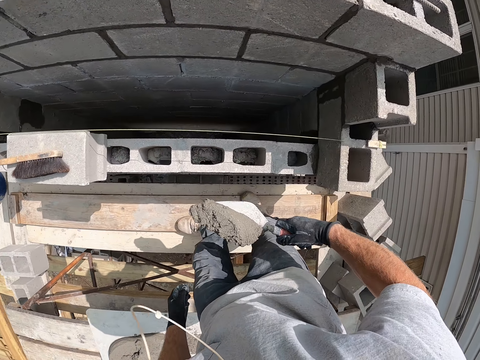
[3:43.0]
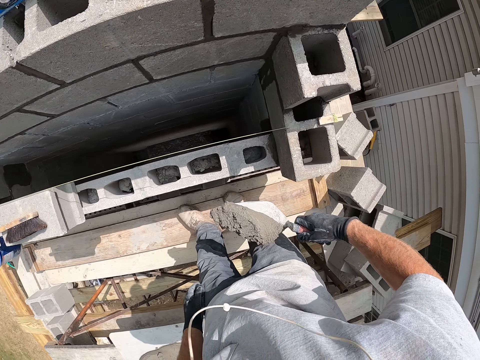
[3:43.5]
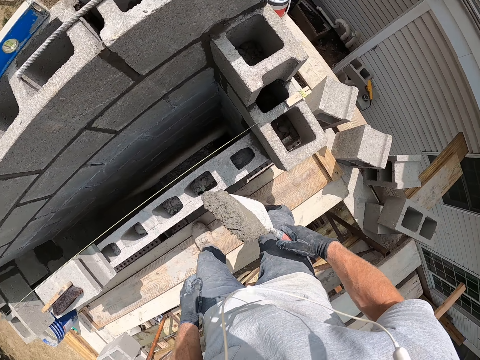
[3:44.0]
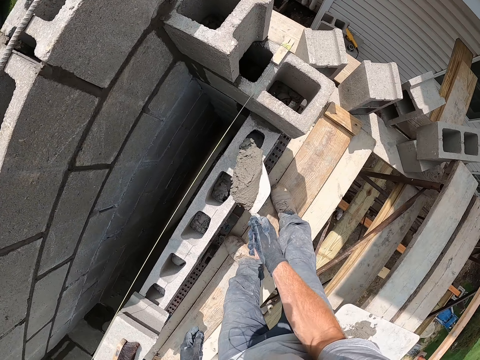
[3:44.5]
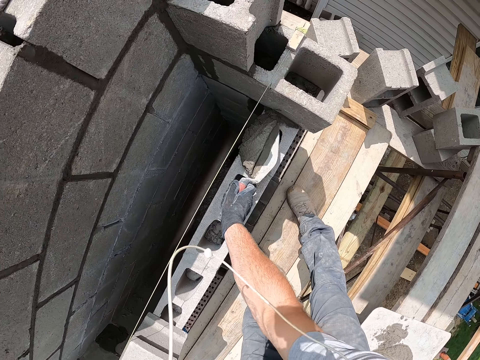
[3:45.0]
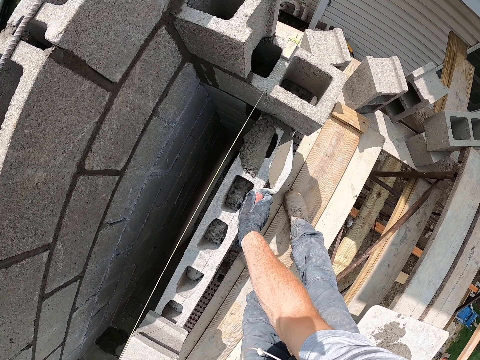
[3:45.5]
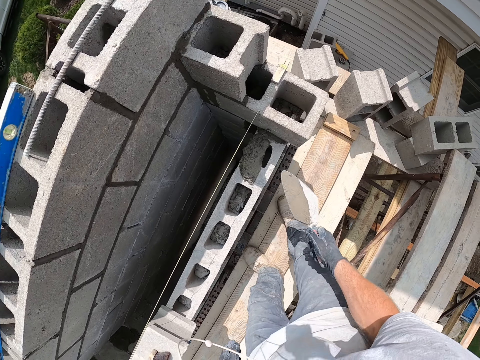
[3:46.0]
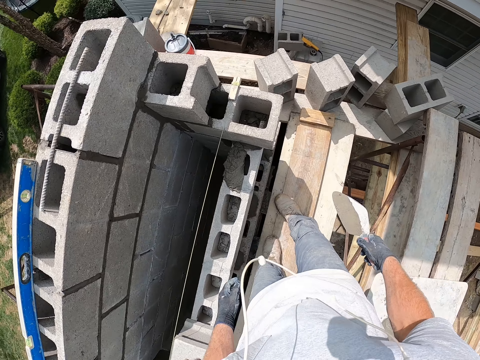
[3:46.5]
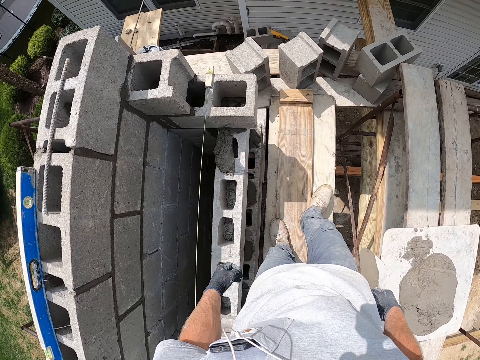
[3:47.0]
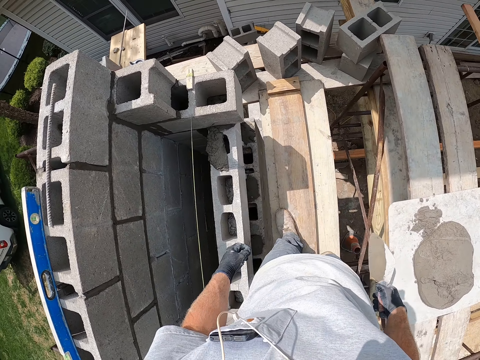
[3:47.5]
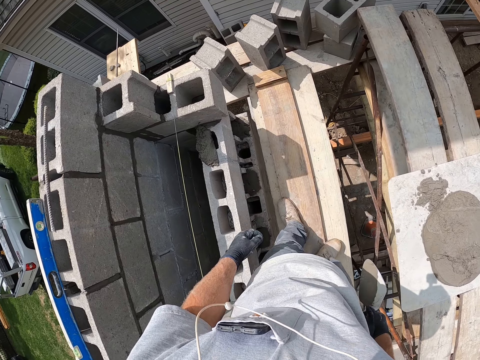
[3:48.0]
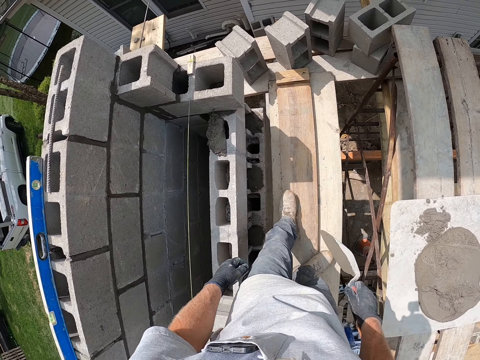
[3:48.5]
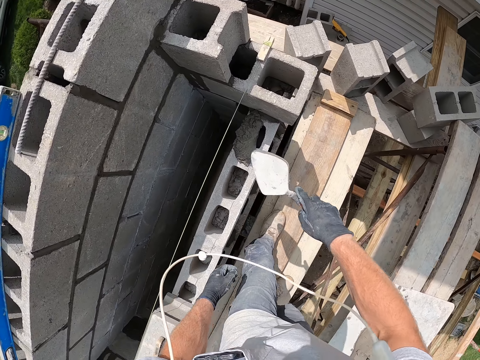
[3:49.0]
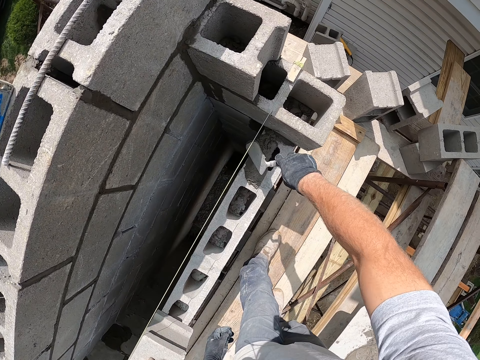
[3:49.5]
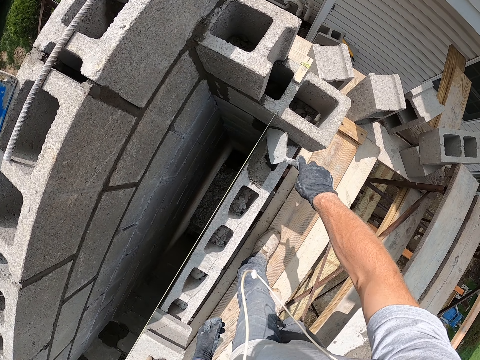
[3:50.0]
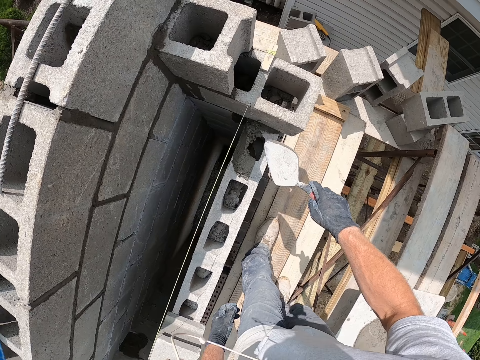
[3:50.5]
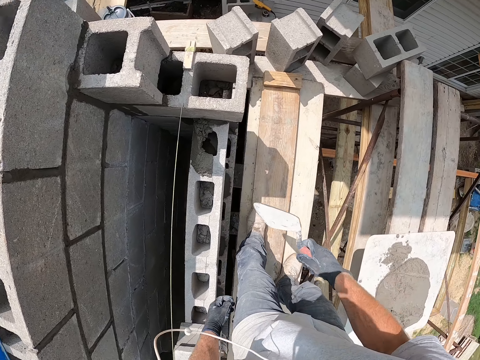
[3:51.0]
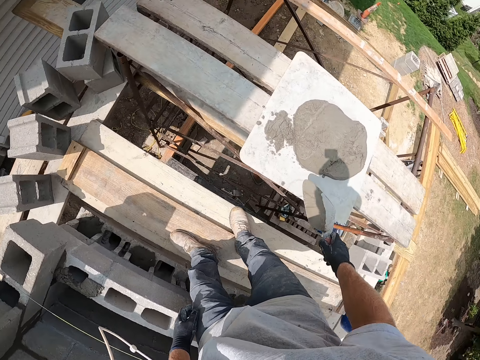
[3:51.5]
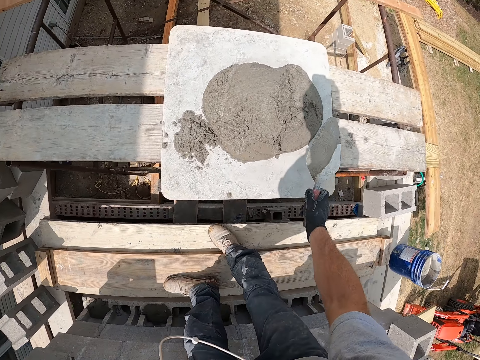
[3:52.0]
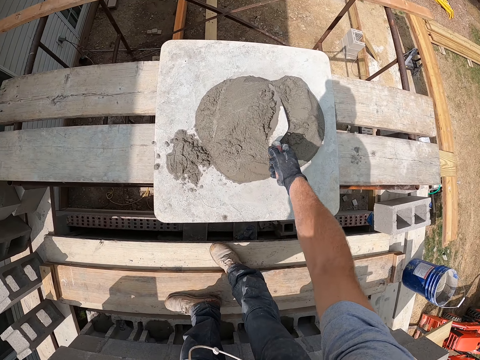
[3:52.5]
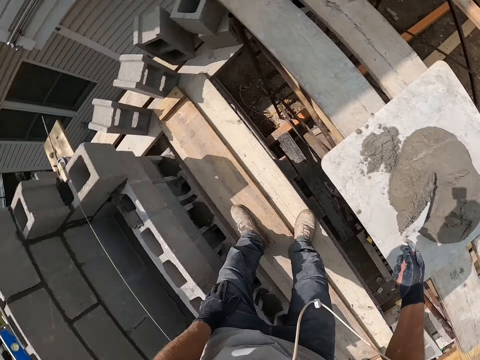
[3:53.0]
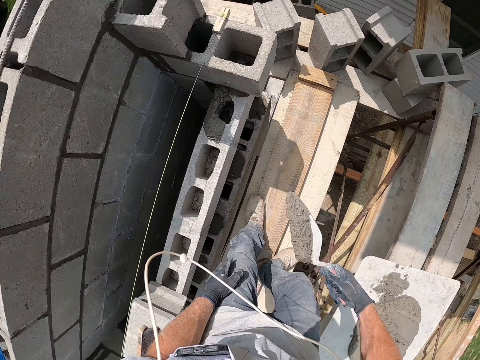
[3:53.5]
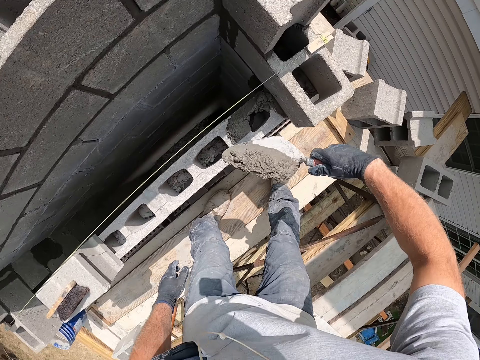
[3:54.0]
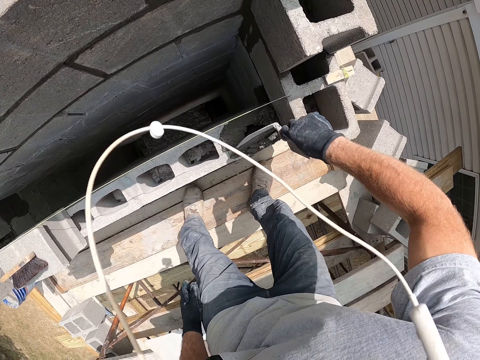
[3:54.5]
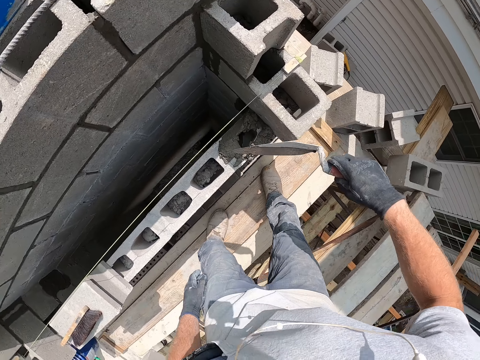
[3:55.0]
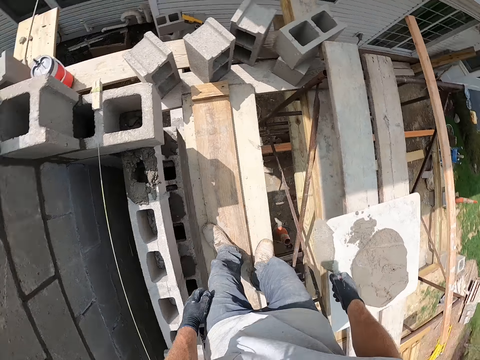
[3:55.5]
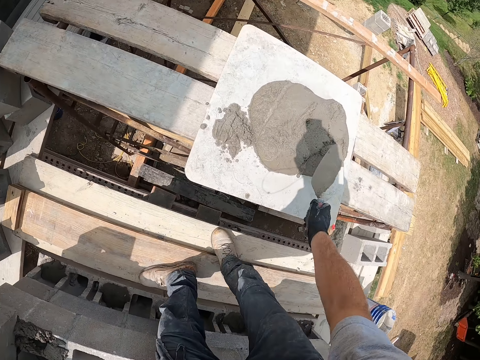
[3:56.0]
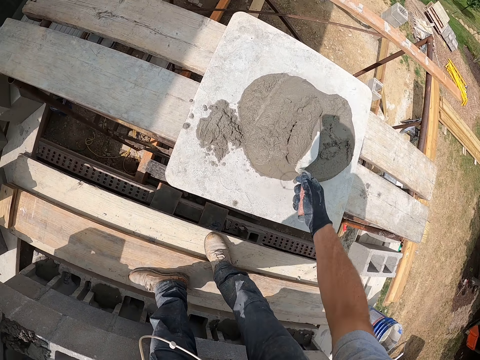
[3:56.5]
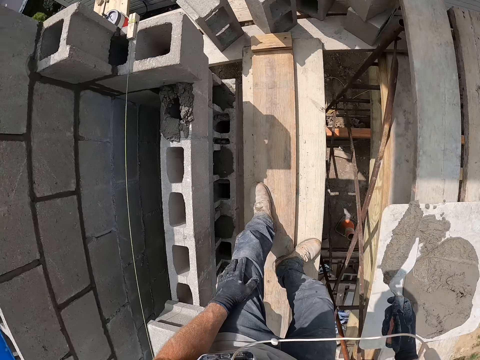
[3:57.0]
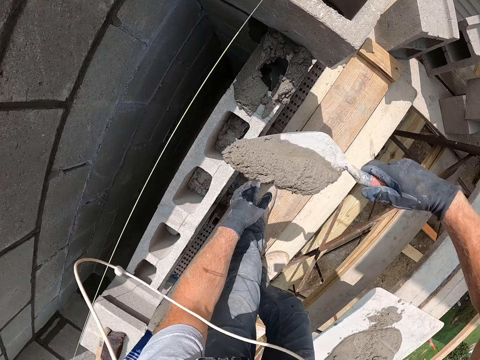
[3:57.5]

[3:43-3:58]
The camera wearer spreads the cement mortar or cement plaster on the brick with the trowel. They stand on the wooden support. They spread the cement plaster on the concrete brick. They scoop the cement mortar with the trowel. They spread the cement mortar on the brick with the trowel. They scoop the cement mortar with the trowel.

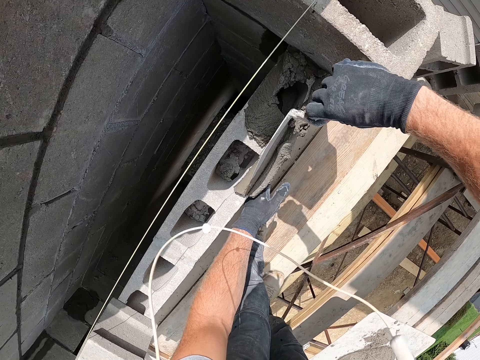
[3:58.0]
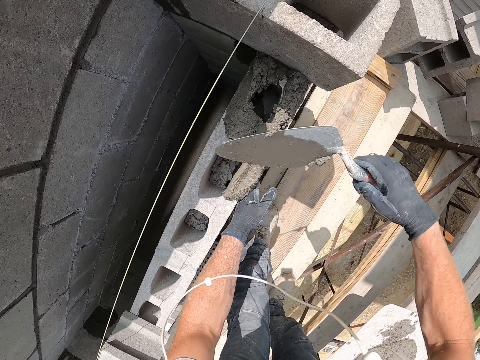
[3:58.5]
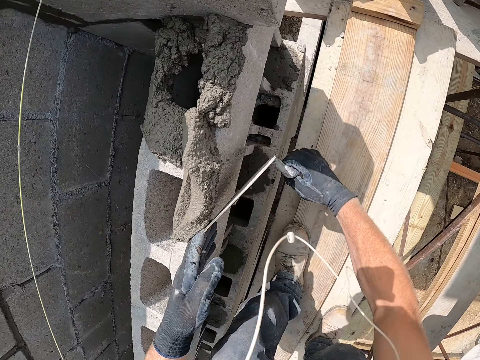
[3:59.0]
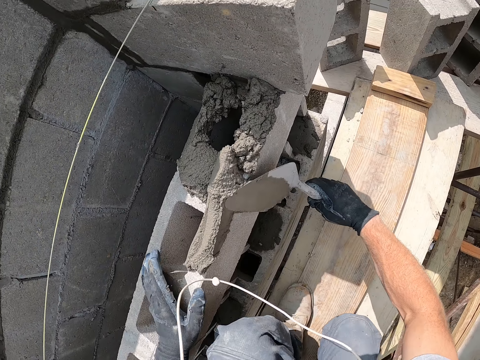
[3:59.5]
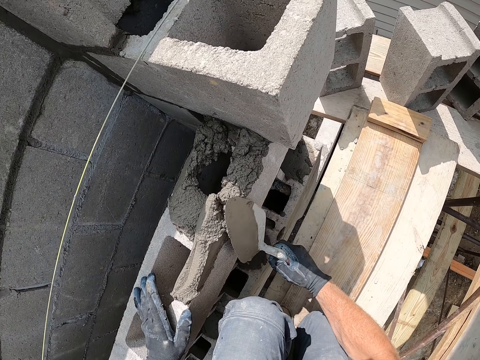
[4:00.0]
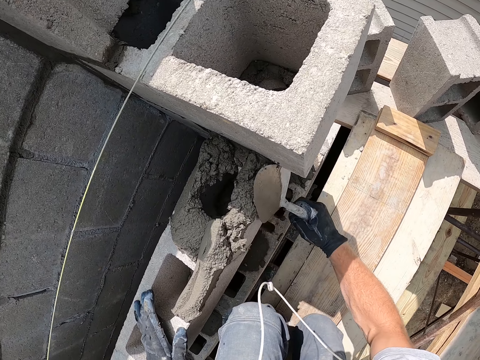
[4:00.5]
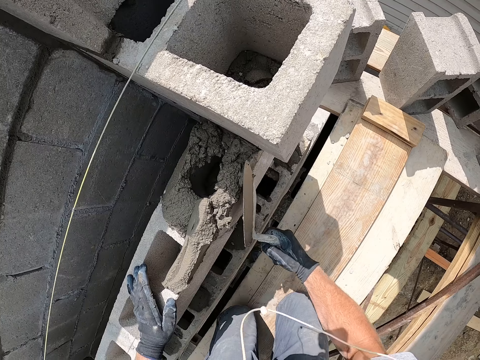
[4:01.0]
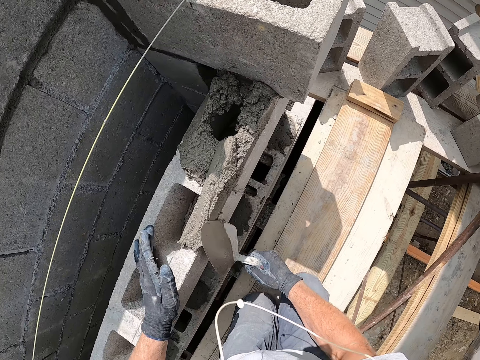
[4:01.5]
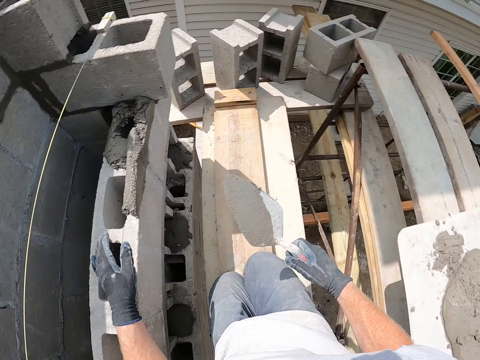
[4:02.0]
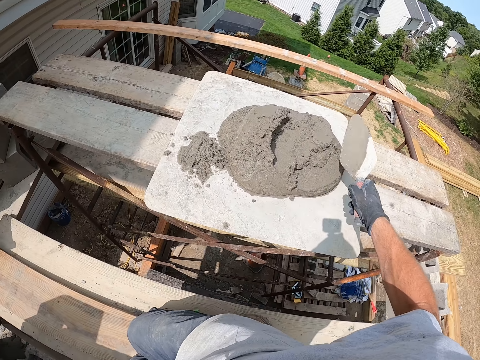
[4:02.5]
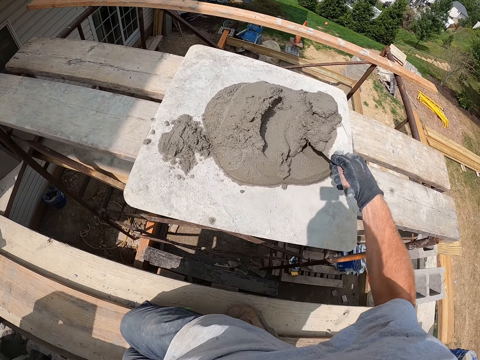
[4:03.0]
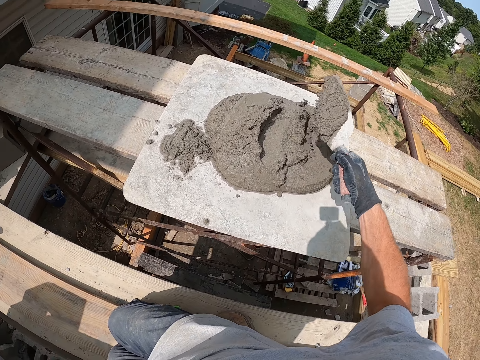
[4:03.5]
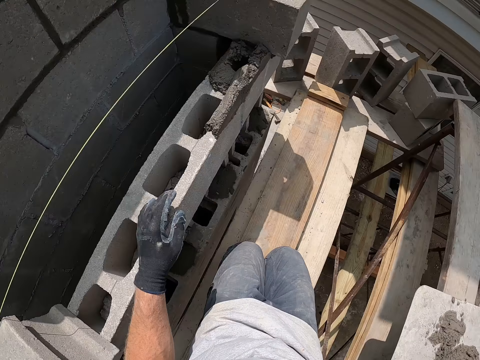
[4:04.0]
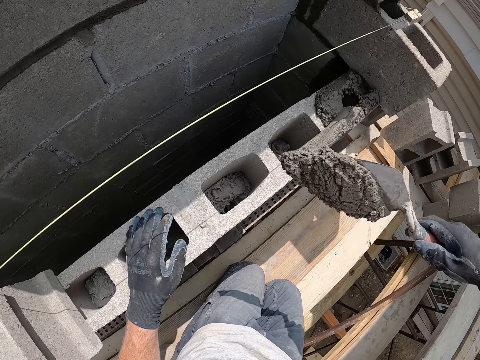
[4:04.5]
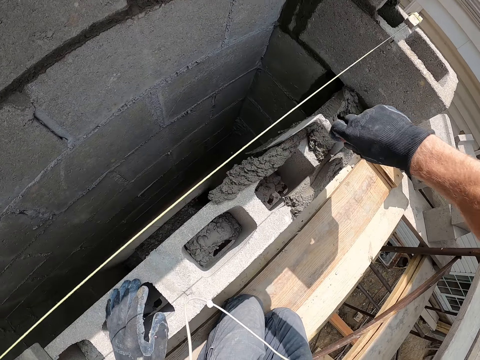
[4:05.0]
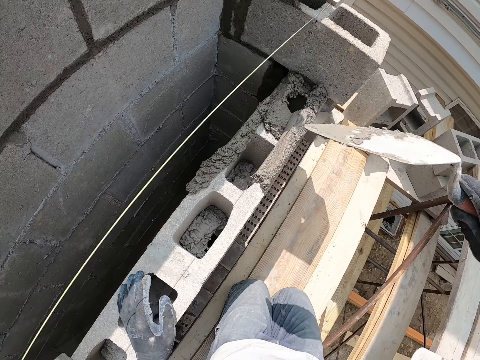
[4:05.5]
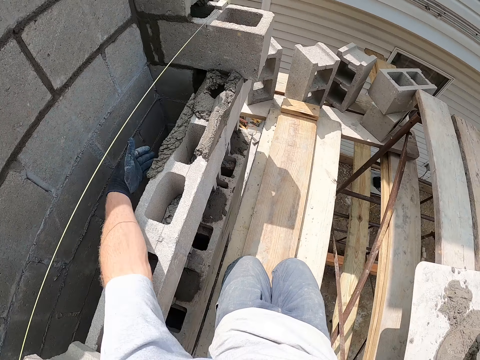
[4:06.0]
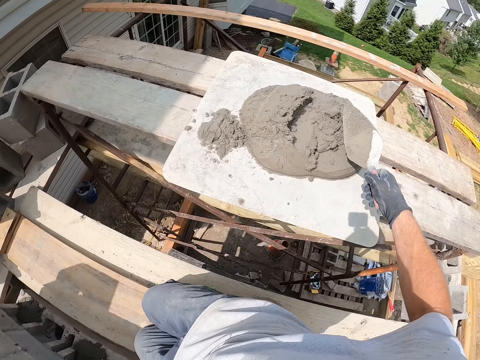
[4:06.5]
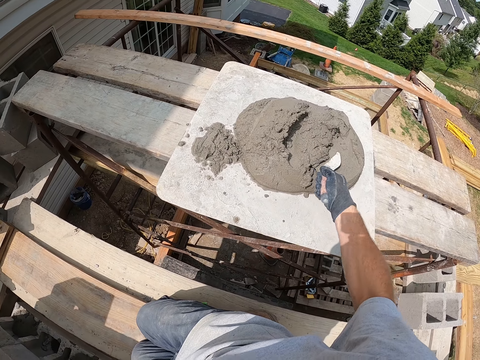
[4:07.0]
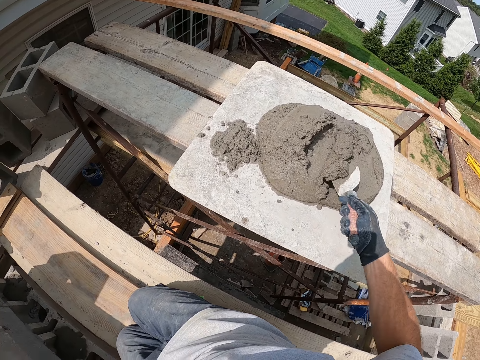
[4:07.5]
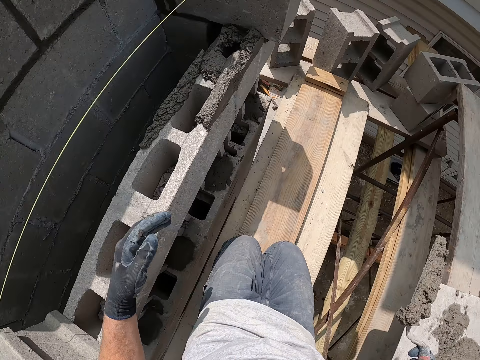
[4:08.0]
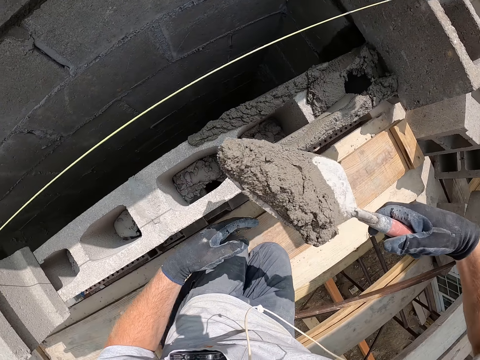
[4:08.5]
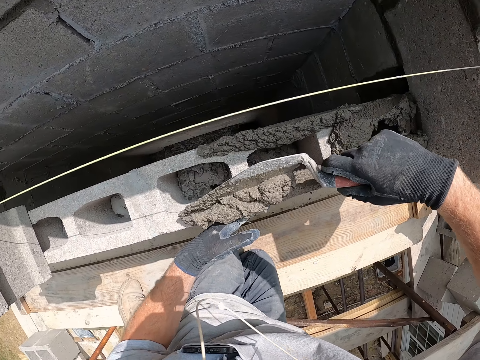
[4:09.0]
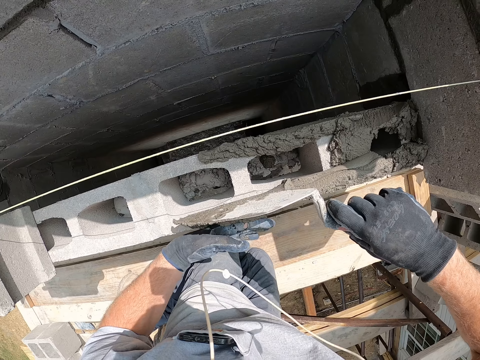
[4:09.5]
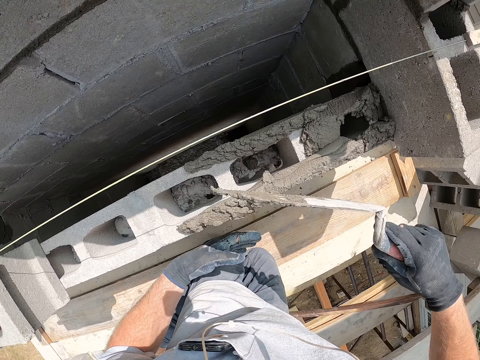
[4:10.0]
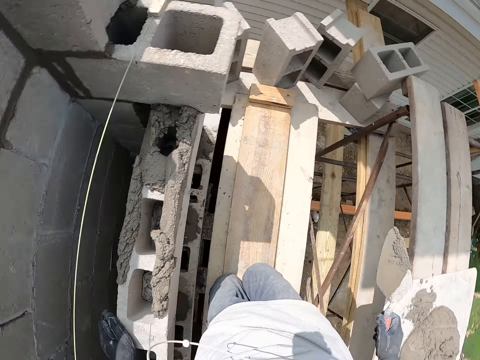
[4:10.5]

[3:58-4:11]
The camera wearer spreads the cement mortar or cement plaster on the brick with the trowel. He smoothens the cement plaster on the concrete brick. He scoops the cement mortar with the trowel and shakes the trowel. He spreads the cement mortar on the brick with the trowel and puts his hand on the concrete brick. He scoops the cement mortar with the trowel. He spreads the cement mortar on the brick with the trowel.
